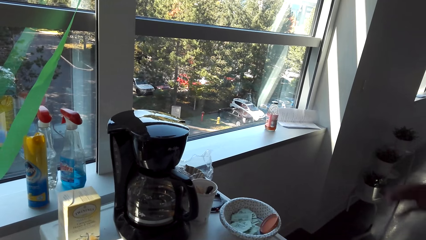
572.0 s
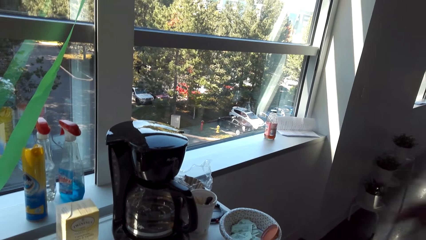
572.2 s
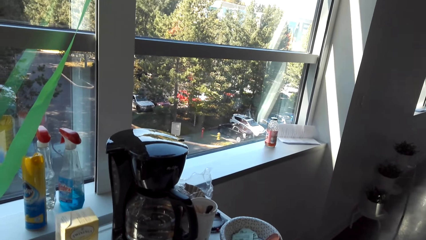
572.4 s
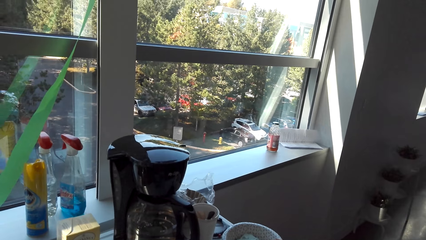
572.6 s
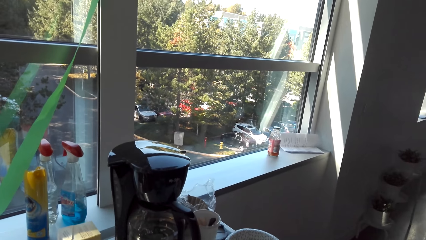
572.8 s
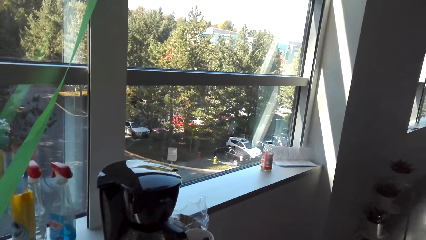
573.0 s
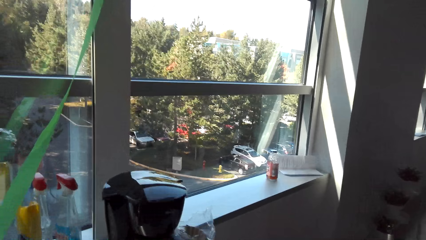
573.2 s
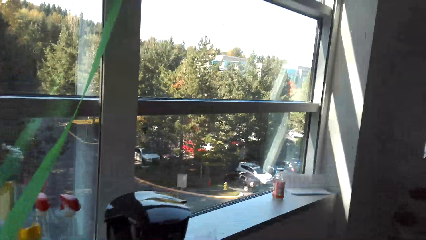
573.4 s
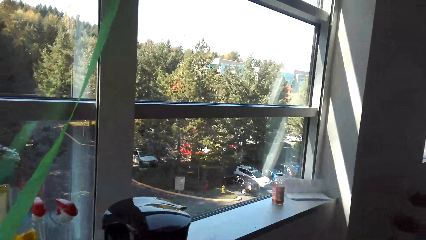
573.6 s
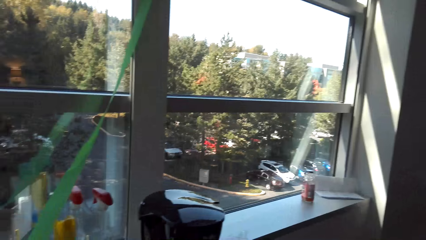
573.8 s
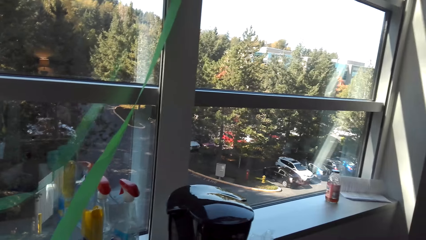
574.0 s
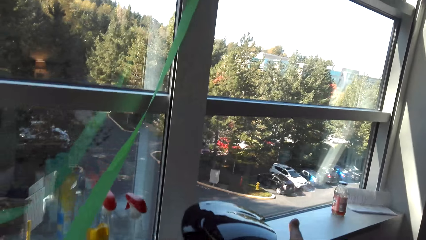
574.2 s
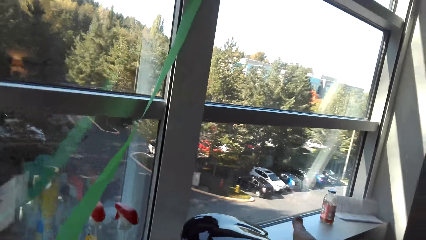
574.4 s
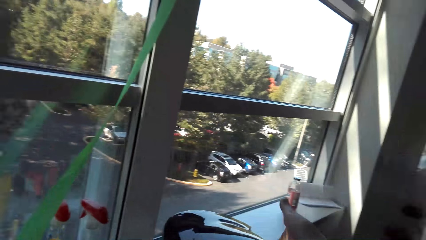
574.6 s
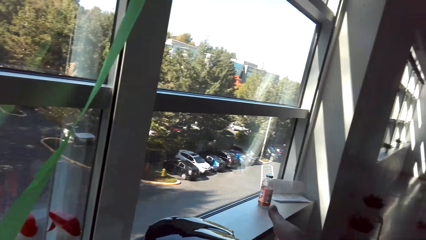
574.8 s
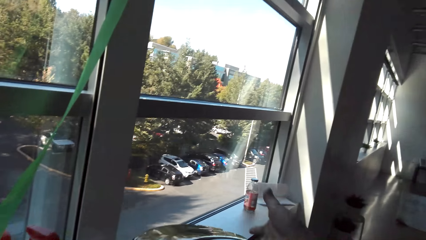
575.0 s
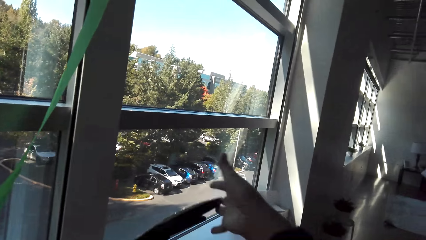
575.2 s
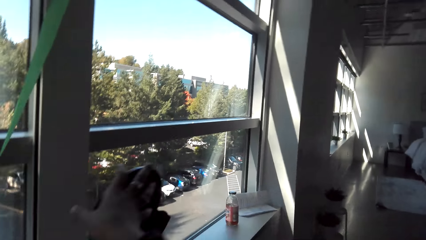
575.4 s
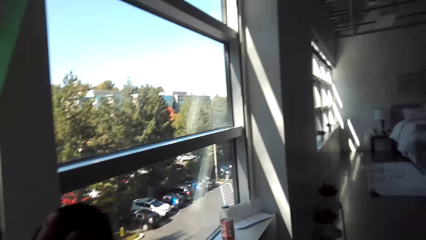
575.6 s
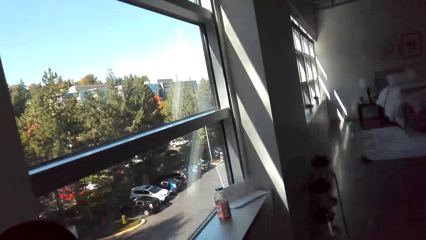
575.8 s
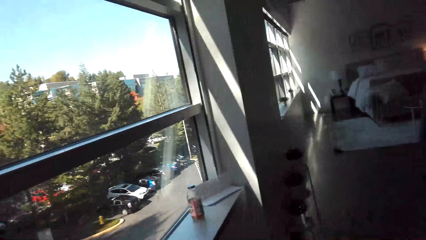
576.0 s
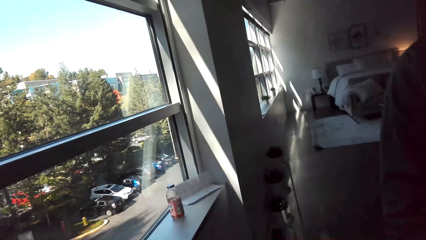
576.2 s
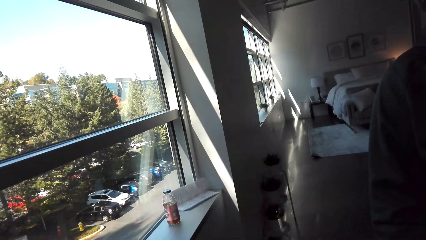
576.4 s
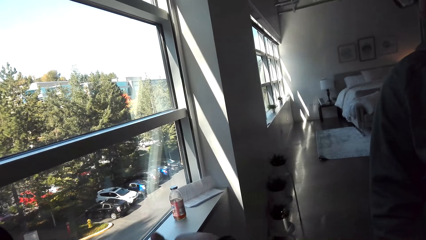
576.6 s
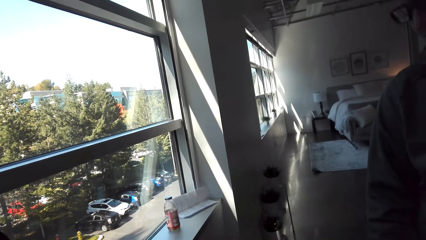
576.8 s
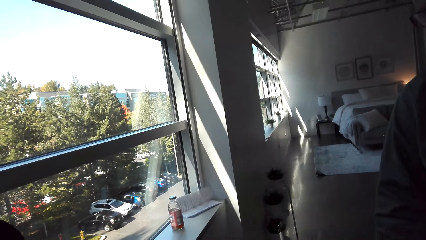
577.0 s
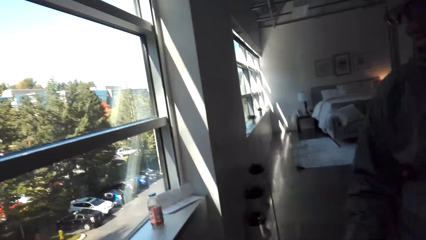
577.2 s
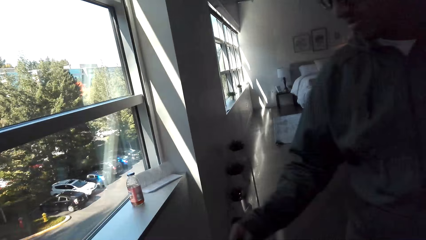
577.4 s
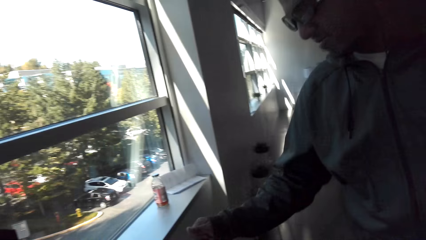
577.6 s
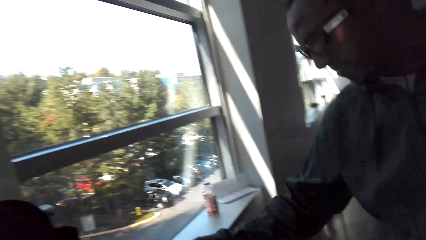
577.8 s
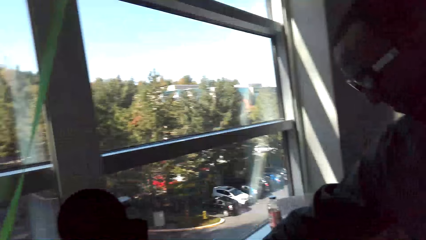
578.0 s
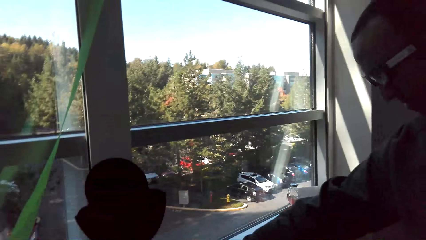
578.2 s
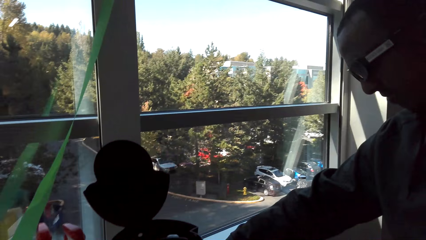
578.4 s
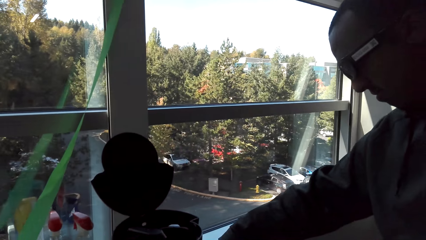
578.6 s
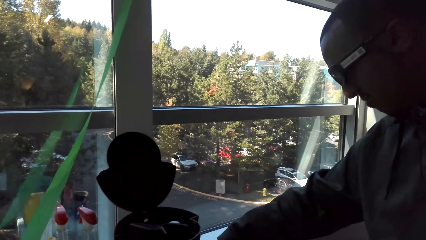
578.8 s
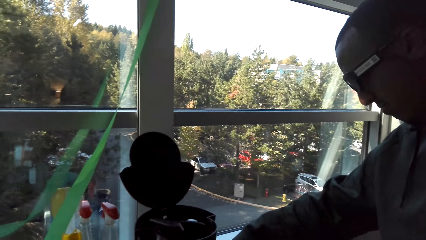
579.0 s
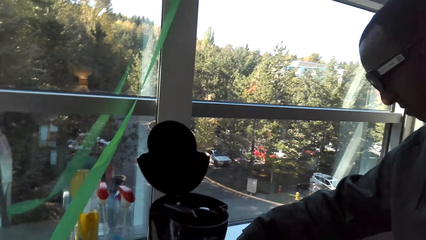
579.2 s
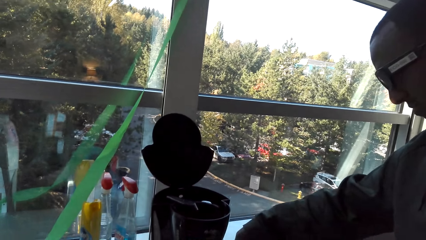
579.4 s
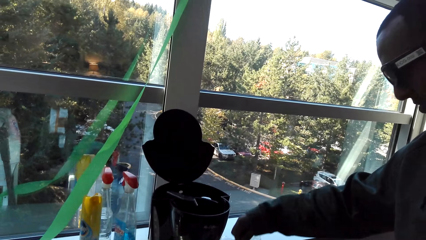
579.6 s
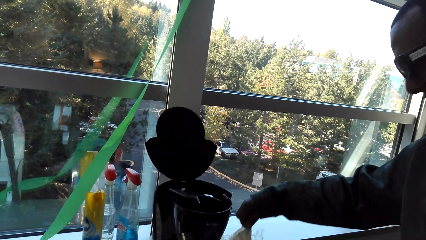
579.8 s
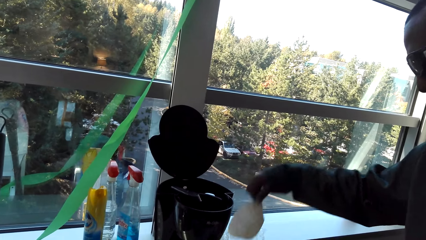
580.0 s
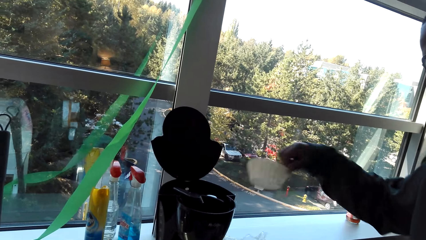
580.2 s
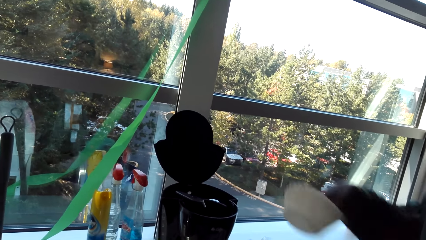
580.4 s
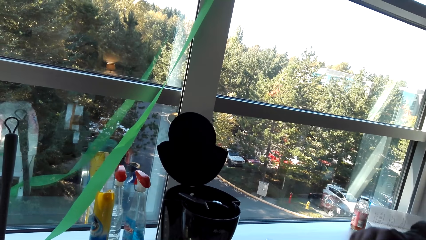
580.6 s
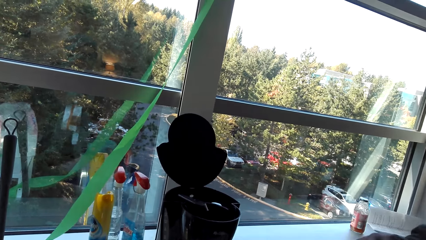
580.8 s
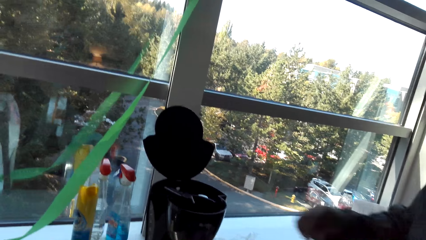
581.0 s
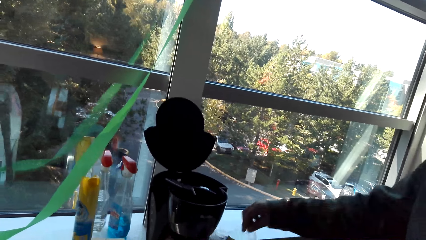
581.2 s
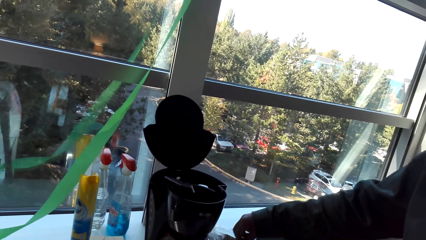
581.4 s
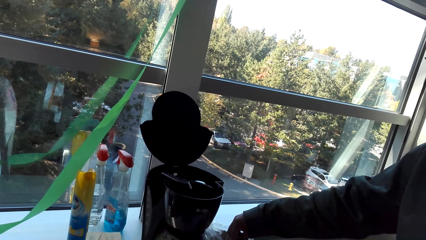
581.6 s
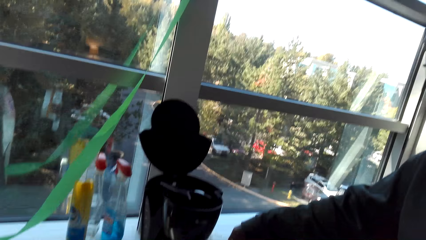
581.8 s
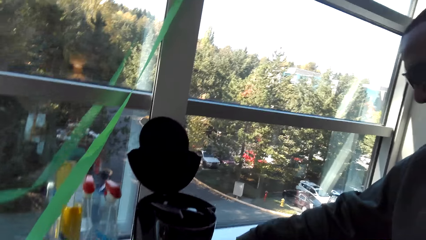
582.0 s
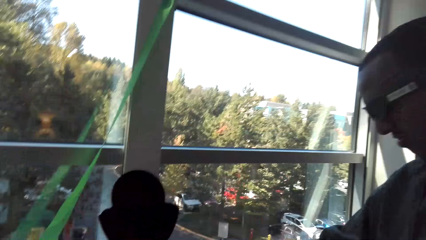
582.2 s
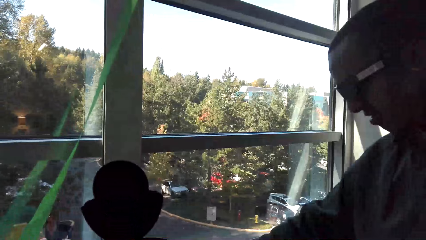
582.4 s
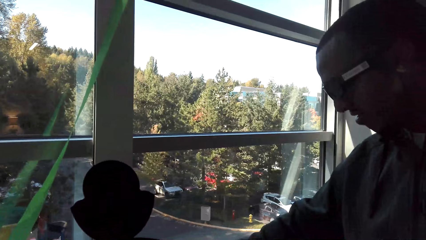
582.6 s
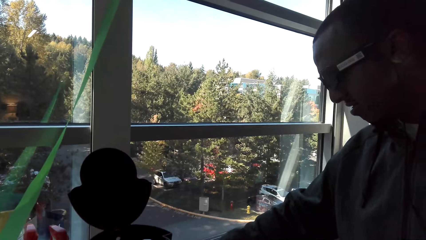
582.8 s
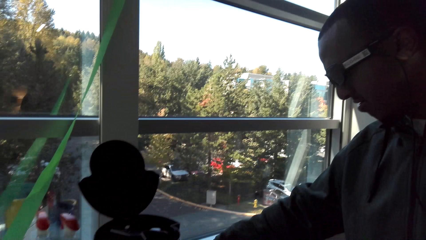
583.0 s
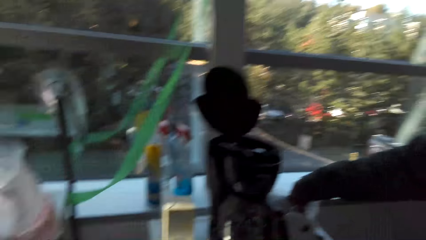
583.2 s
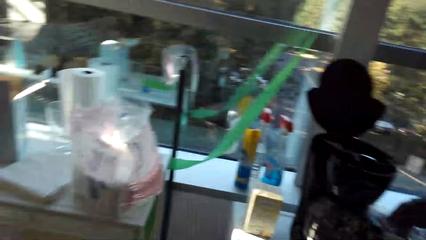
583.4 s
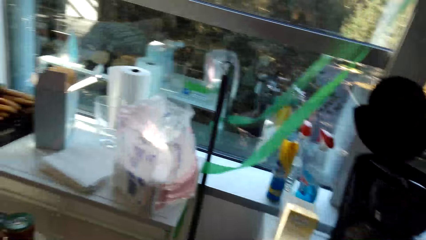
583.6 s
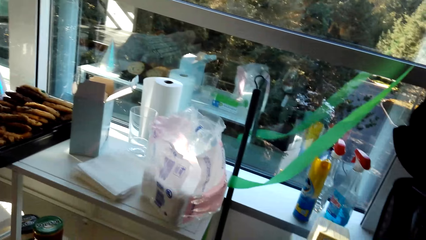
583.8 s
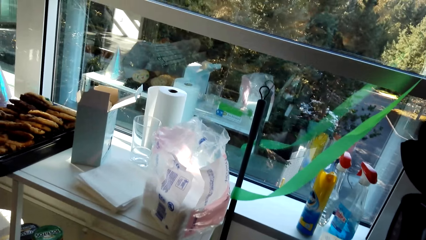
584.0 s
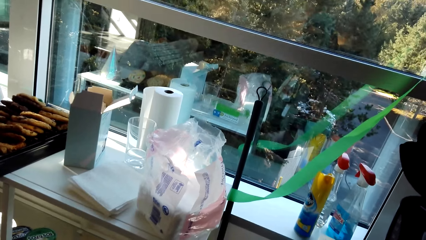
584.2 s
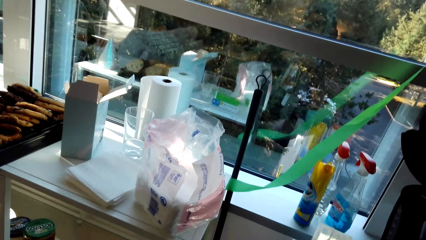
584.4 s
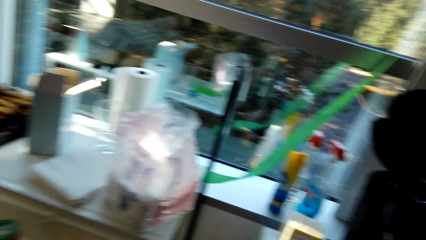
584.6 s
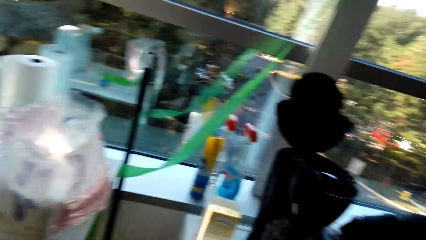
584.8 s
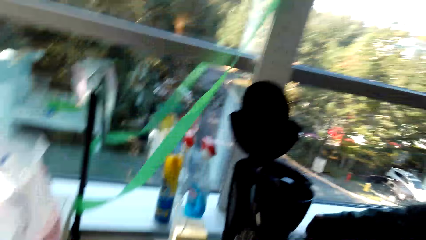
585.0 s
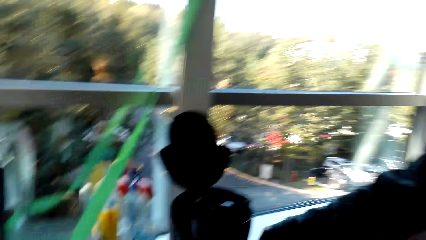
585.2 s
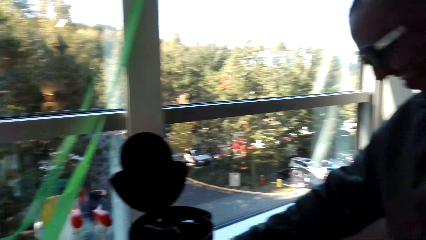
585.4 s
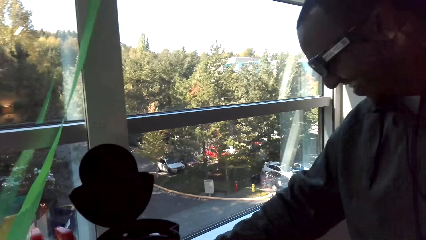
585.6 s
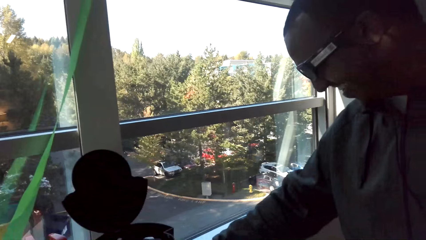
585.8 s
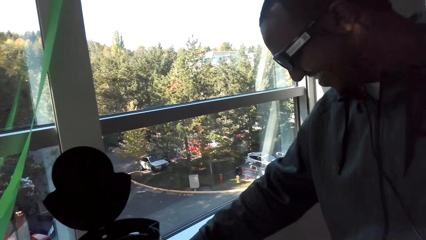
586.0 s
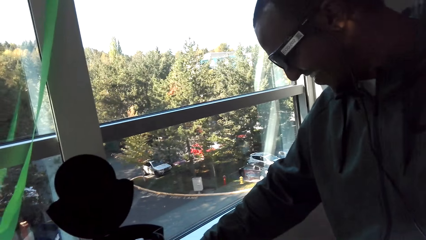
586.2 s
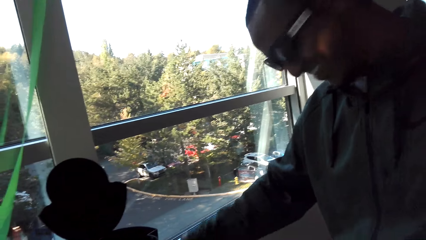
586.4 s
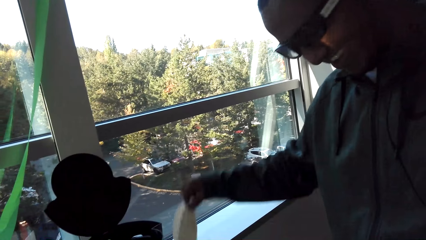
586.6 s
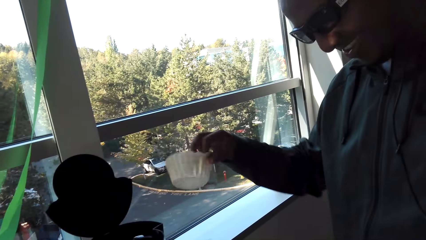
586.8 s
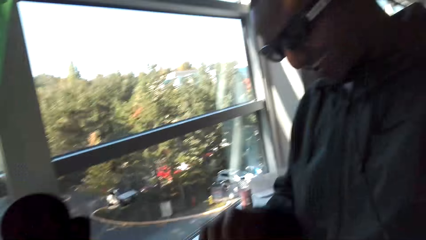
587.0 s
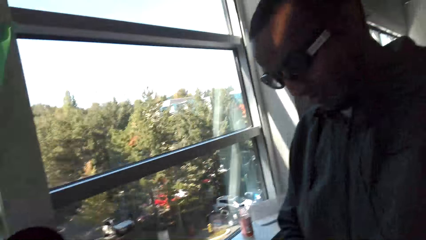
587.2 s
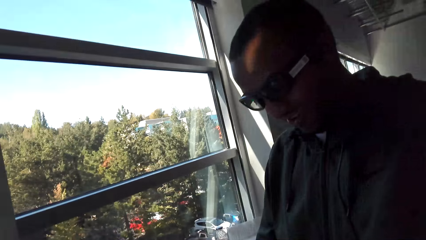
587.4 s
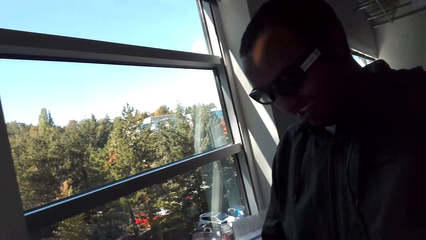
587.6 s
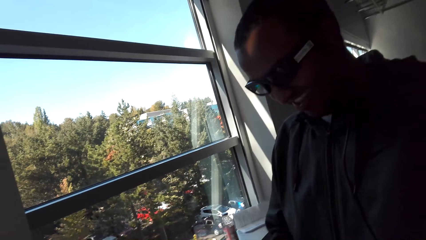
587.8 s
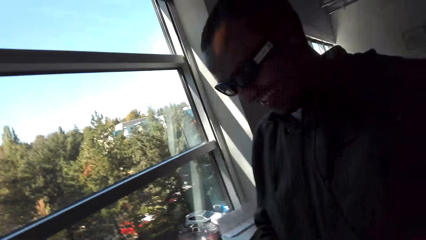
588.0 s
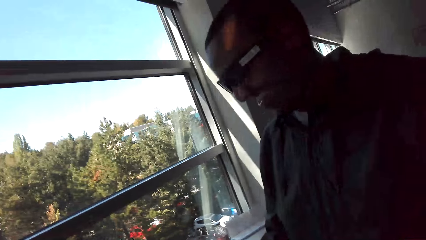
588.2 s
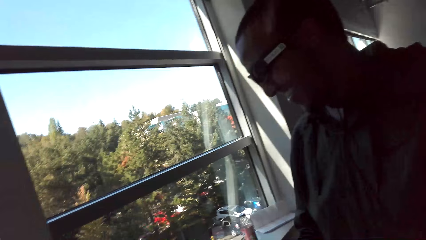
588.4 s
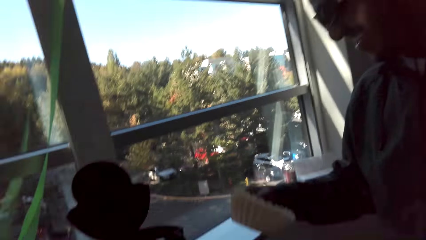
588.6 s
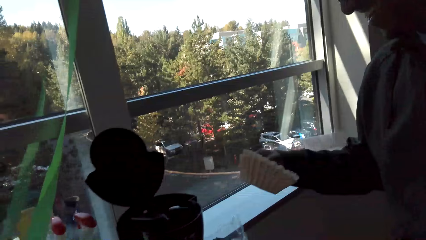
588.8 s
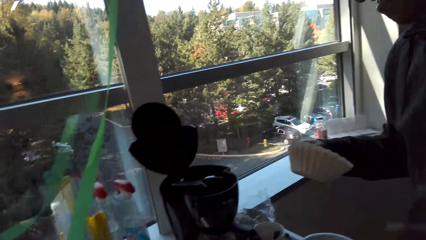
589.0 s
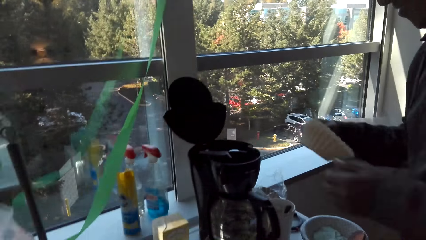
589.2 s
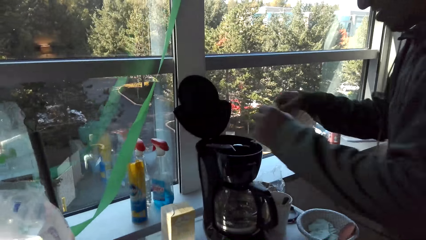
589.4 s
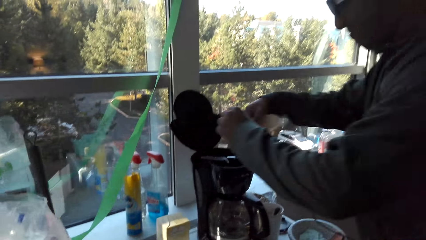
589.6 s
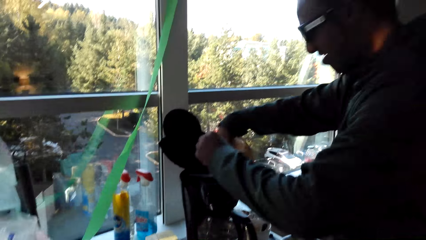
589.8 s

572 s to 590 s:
The camera wearer opens the coffee maker. They converse with a man. The man makes coffee. The man picks up a filter. The camera wearer converses with the man. The man picks up the filter. The camera wearer makes coffee. The man holds the filter. The camera wearer converses with the man.
